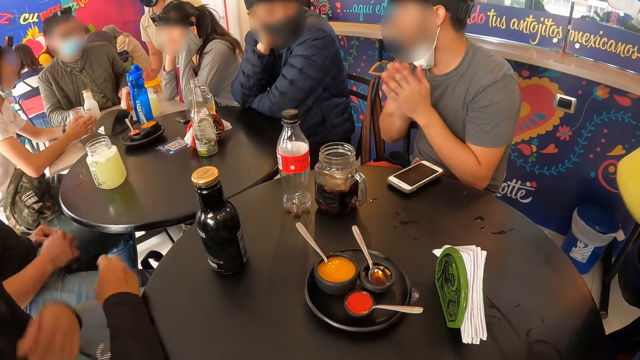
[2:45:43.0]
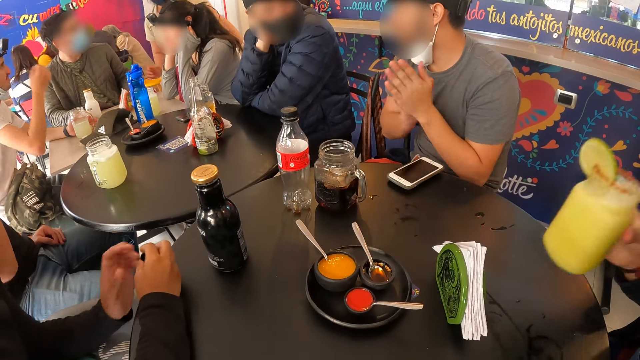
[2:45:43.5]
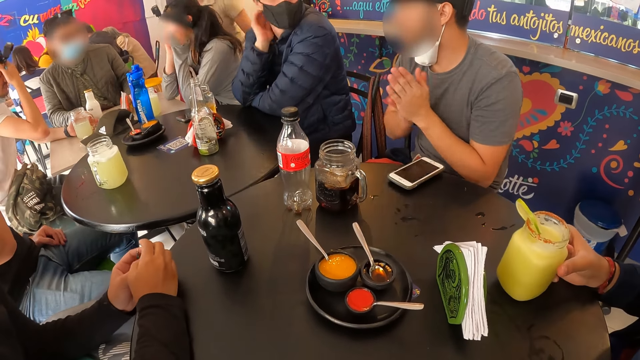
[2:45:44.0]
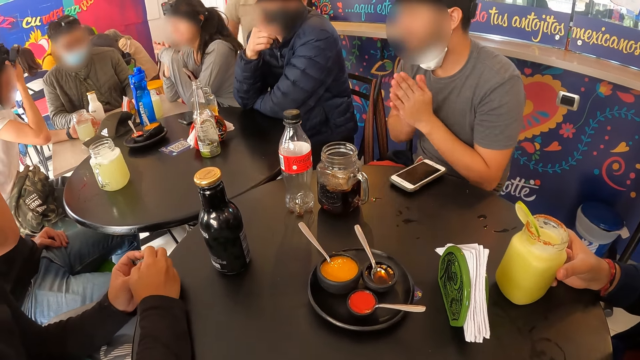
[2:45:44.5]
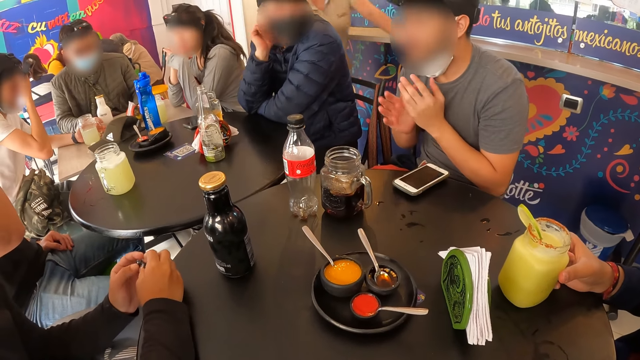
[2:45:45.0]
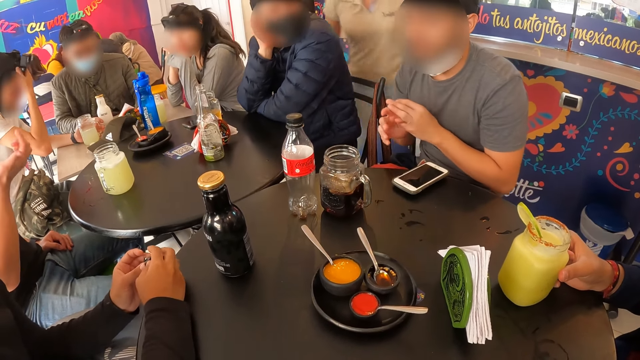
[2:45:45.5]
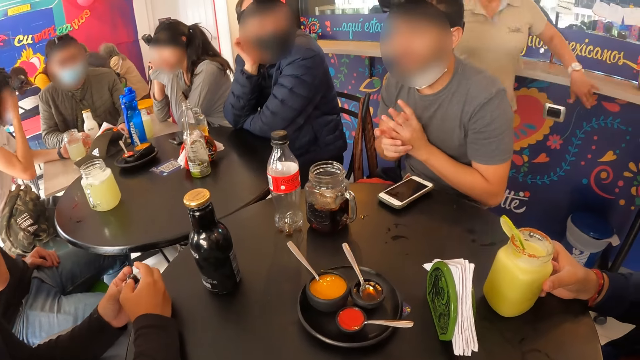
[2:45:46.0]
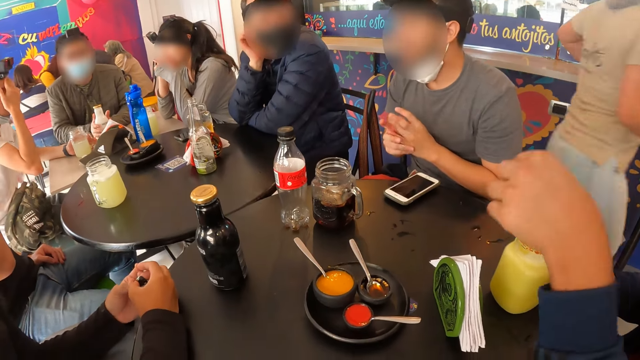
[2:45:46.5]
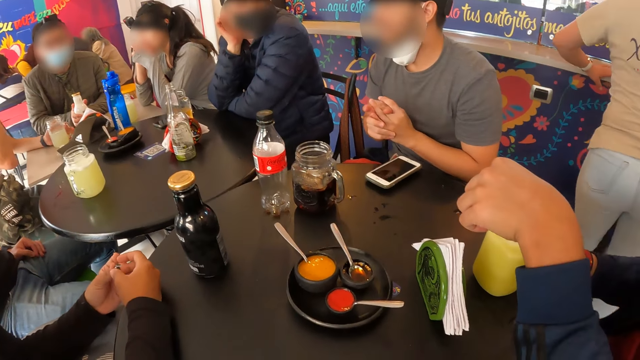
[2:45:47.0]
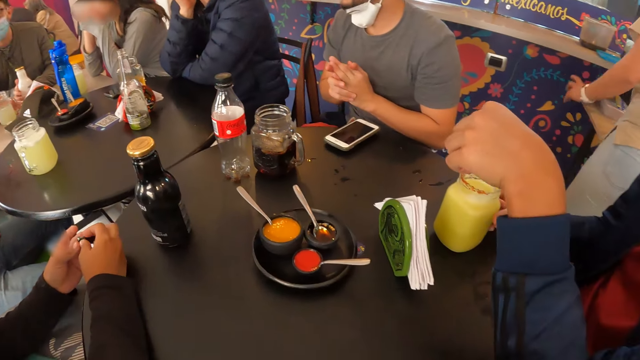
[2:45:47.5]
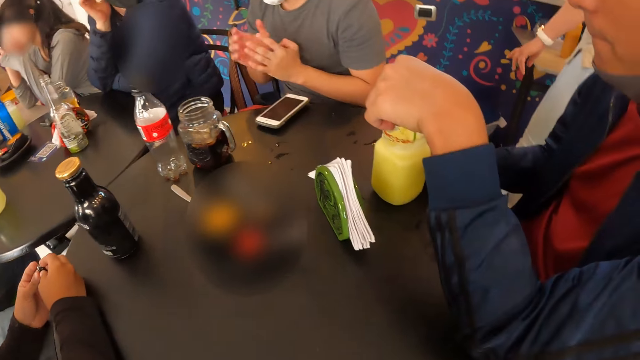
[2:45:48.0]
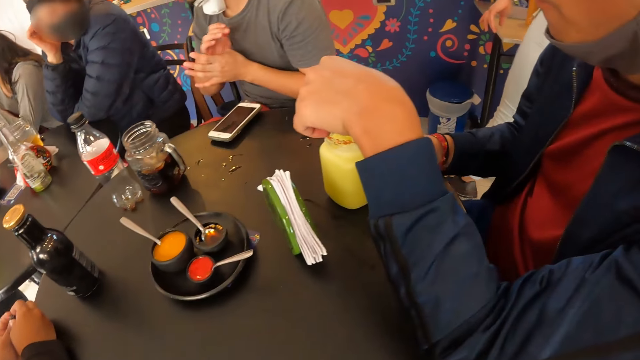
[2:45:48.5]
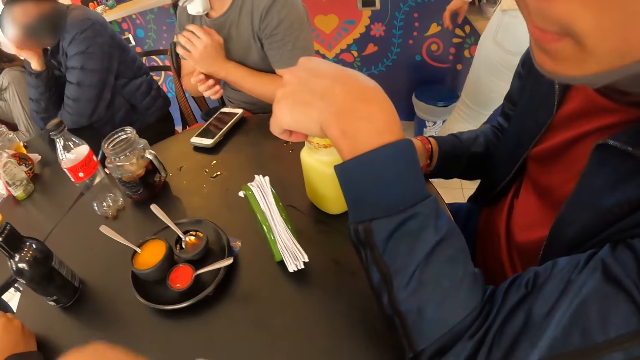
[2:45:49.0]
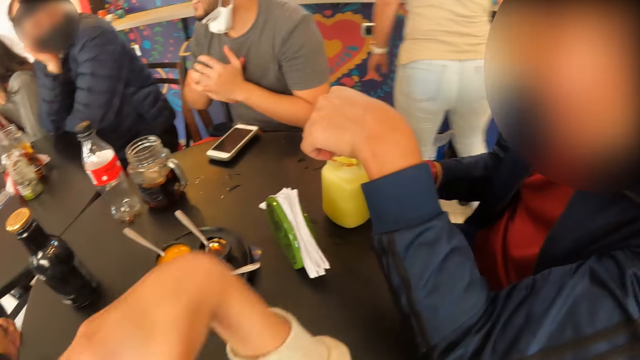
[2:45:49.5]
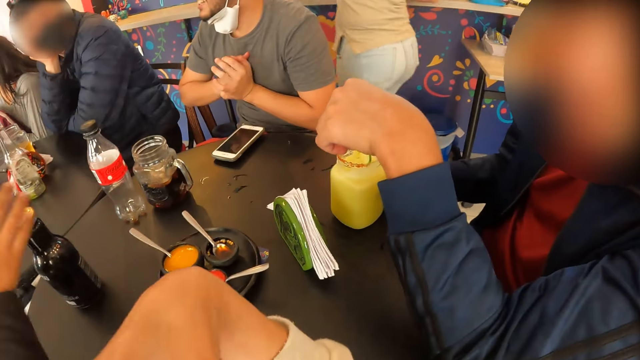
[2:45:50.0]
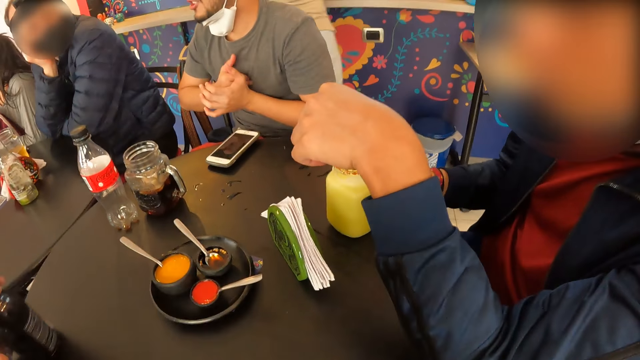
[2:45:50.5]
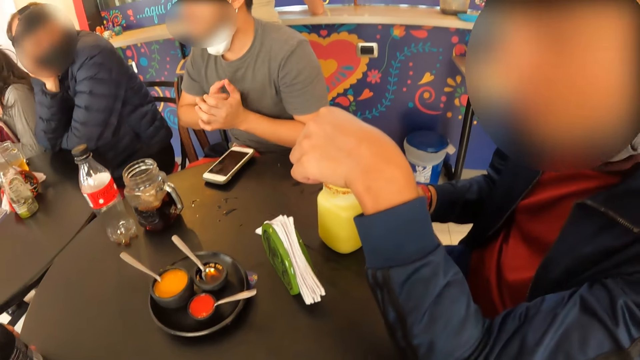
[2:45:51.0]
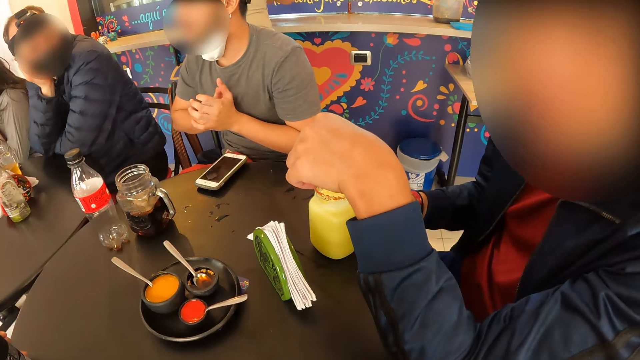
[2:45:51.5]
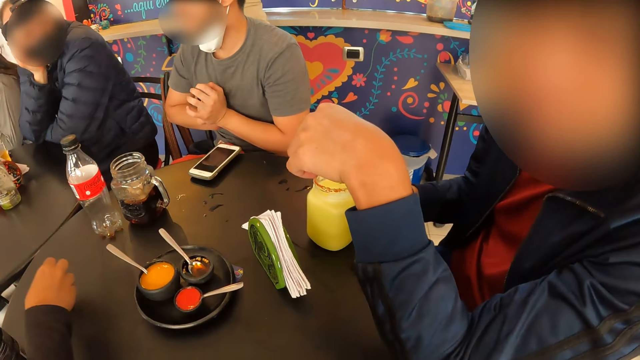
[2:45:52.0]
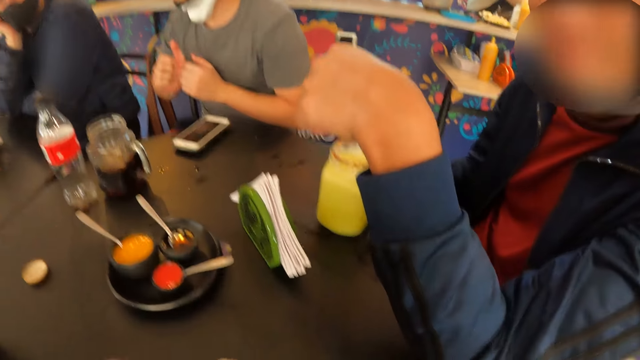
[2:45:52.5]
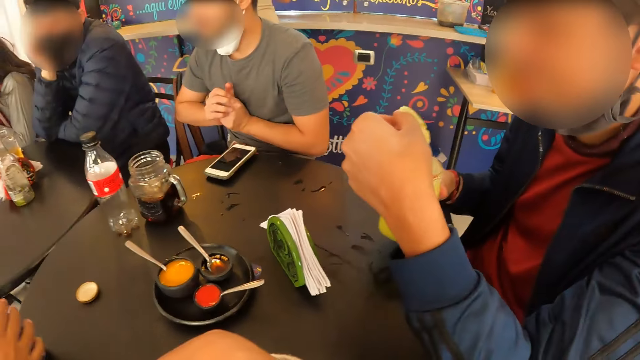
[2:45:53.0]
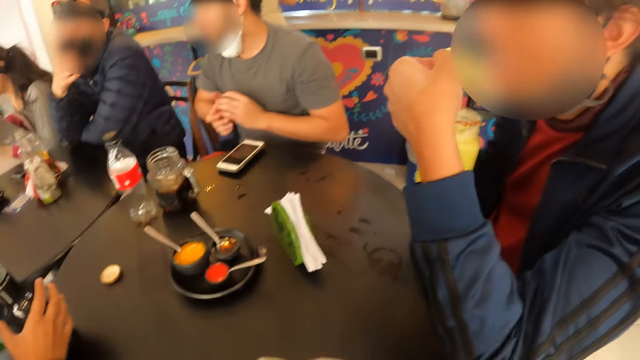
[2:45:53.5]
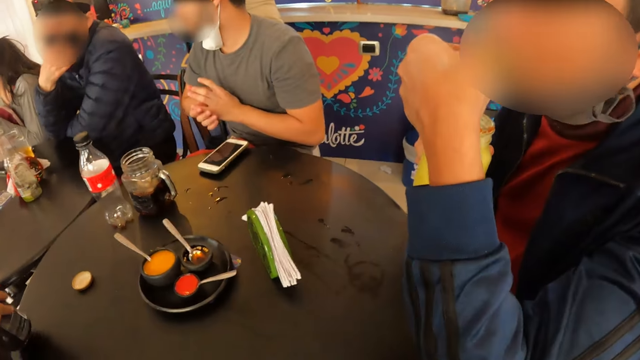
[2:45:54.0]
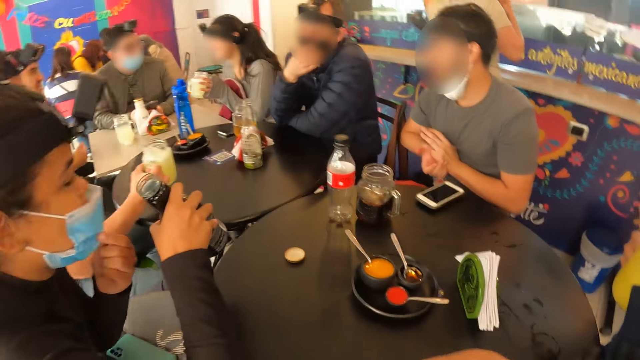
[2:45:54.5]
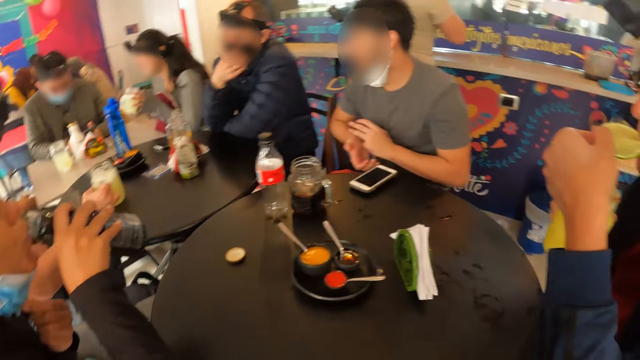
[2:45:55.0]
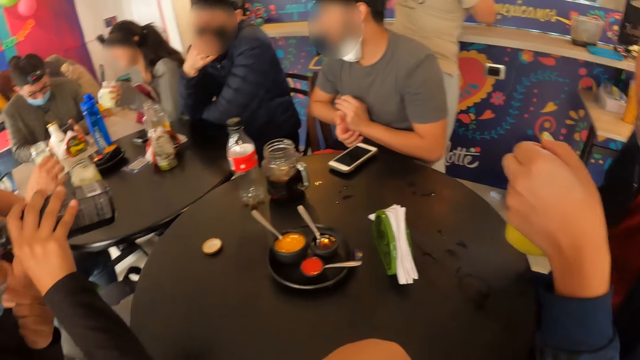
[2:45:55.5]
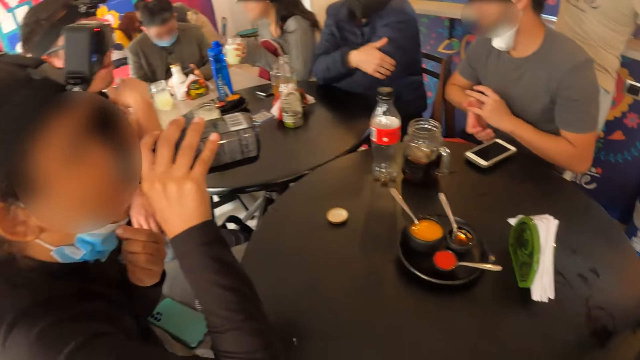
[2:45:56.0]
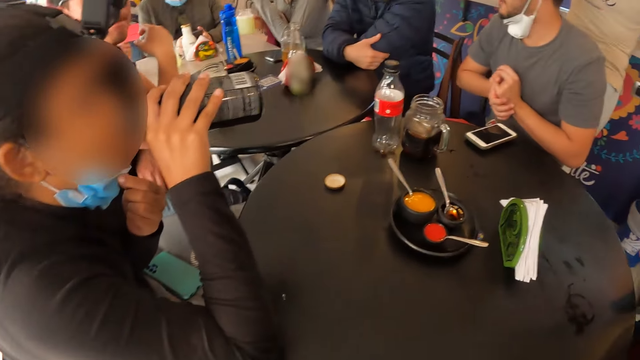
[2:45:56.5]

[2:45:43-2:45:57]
The man moves the tissue holder on the table with his left hand. Another man drops the cup on the table with his right hand. The first man holds the bottle on the table with both hands. The other man picks up a slice of lemon from the cup on the table with his left hand. The camera wearer interacts with the other man. The woman moves the bottle on the table with her right hand and drops the cap of the bottle on the table with her right hand. The other man lifts the cup from the table with his right hand and puts the slice of lemon in his mouth with his left hand. The woman lifts the bottle from the table with her right hand. Another woman holds the cup in her left hand. The first woman drinks from the bottle in her right hand.

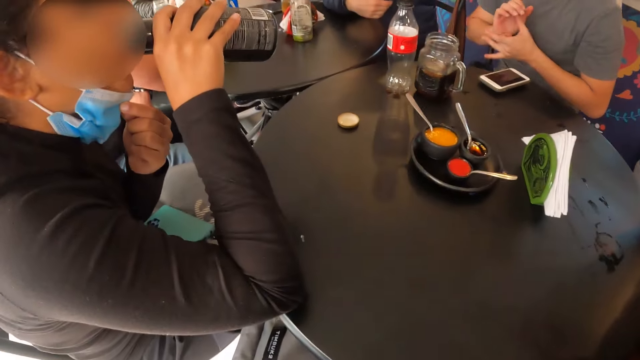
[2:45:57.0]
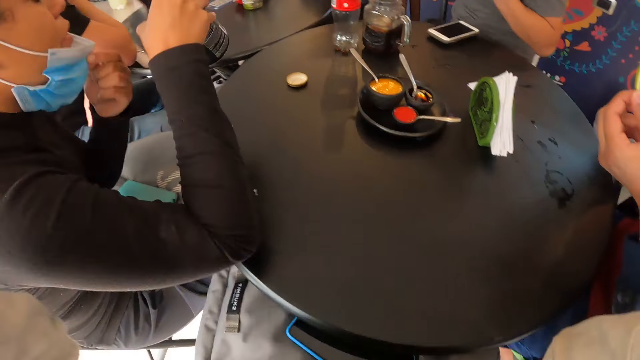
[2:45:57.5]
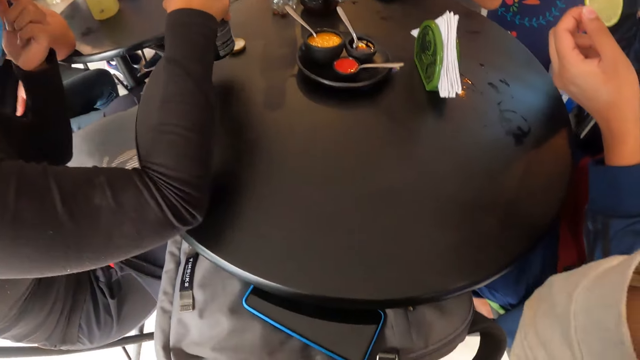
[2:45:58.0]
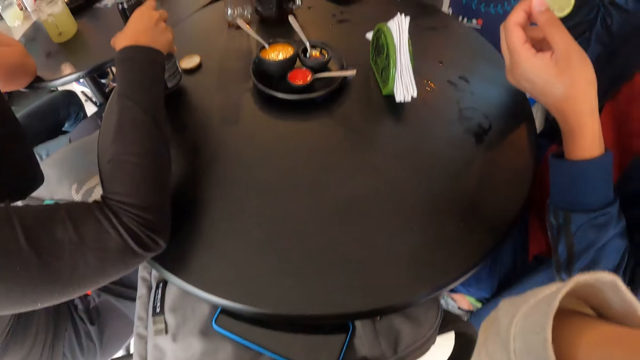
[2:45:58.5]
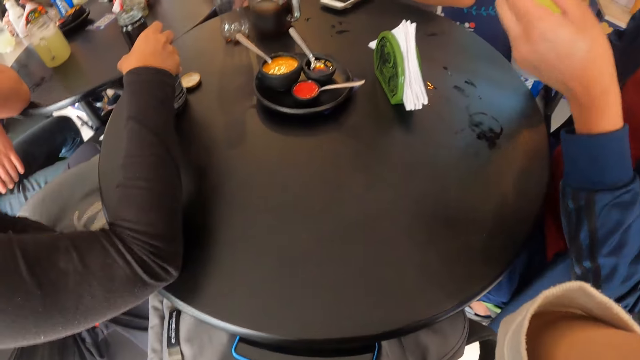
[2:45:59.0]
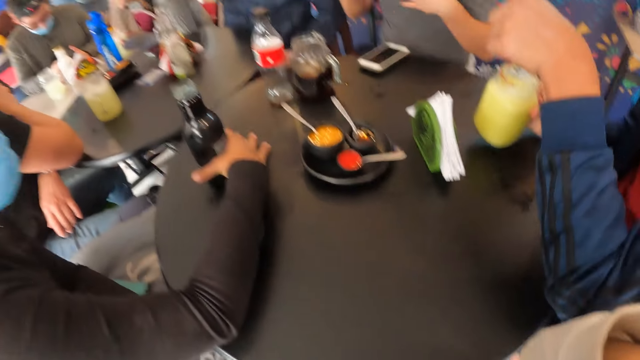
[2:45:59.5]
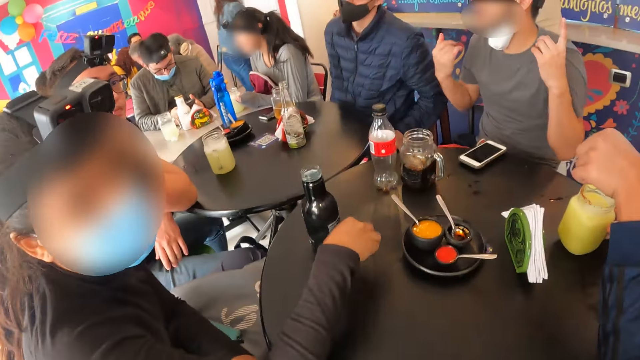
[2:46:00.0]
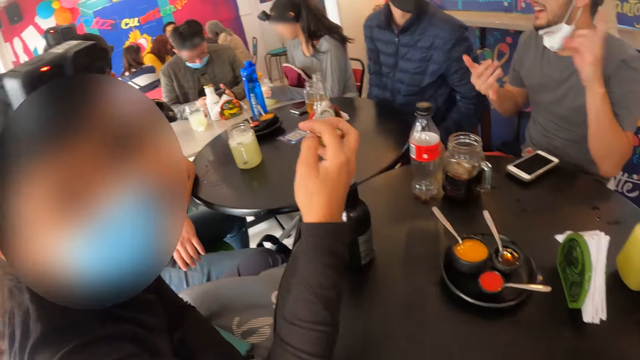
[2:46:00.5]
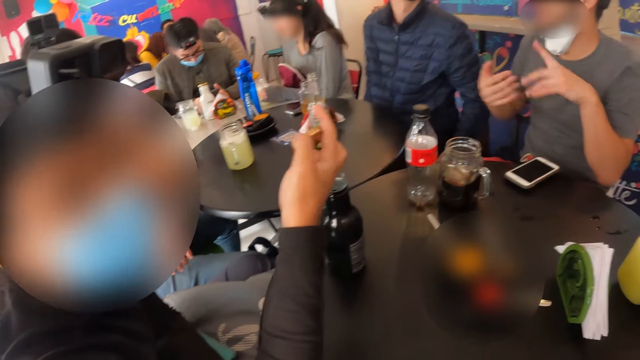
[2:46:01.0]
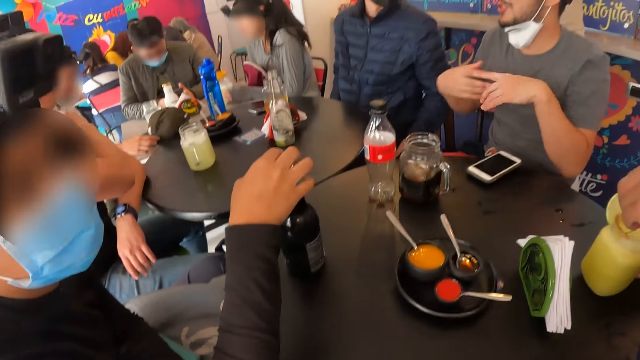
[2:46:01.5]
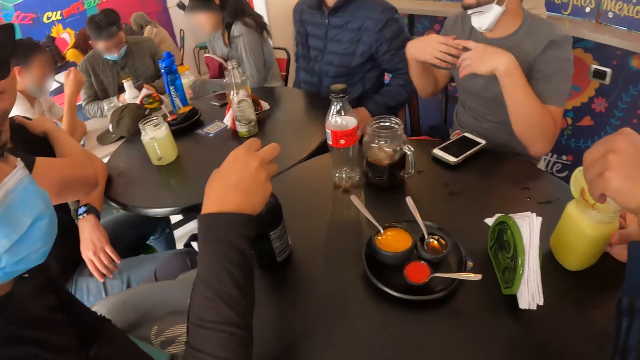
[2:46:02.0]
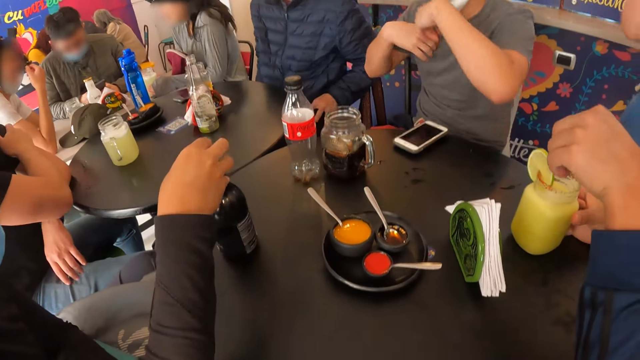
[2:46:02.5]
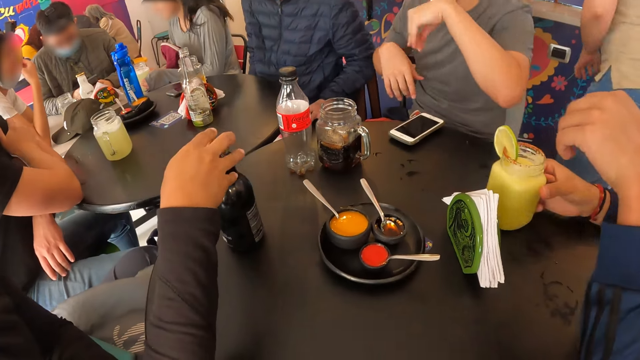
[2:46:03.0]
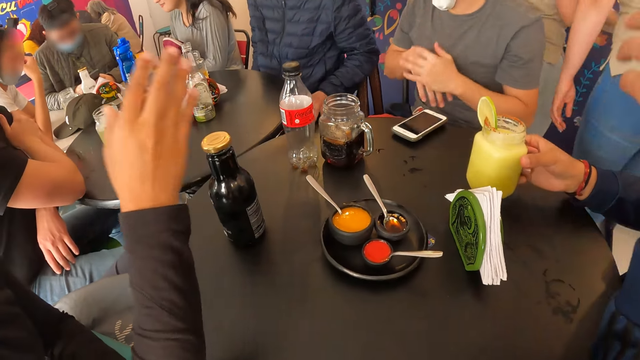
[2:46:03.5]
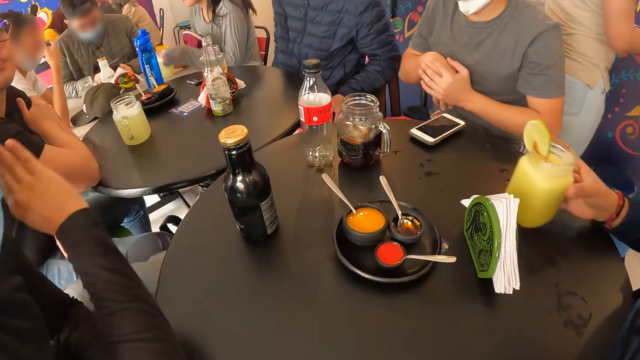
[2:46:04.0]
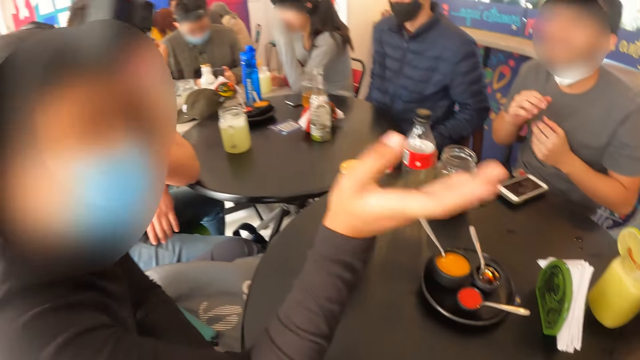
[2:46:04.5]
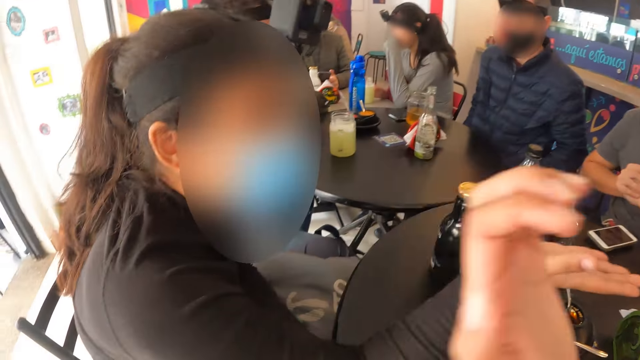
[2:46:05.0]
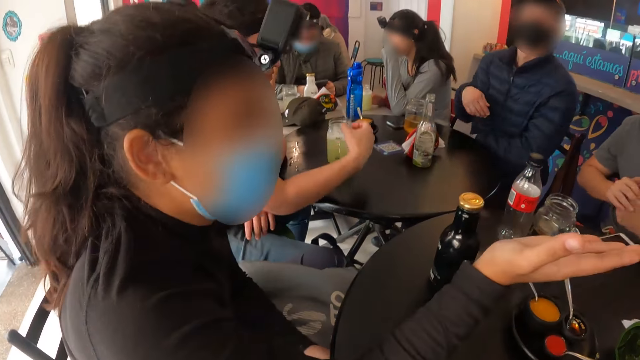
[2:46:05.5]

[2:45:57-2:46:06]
The woman drops the bottle of drink on the table with her right hand. The man drops the cup on the table with his right hand. Another man operates the mobile phone with both hands. The woman picks up the cap of the bottle from the table with her right hand and talks to the camera wearer. The camera wearer interacts with the woman and the first man. Another man drops a cap on the table with his right hand. The woman covers the bottle on the table with the cap in her right hand. The first man moves the cup on the table with his right hand. The woman makes gestures.
